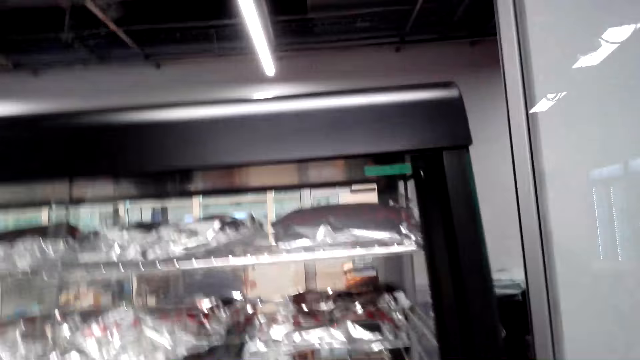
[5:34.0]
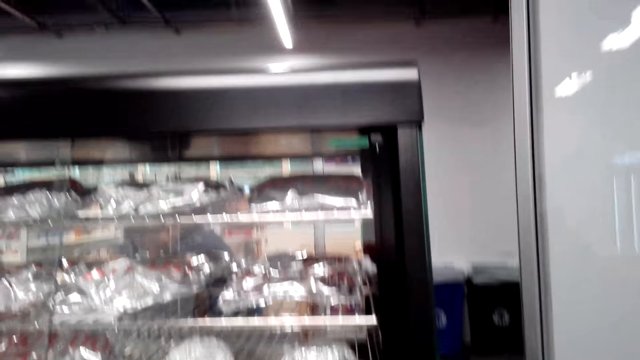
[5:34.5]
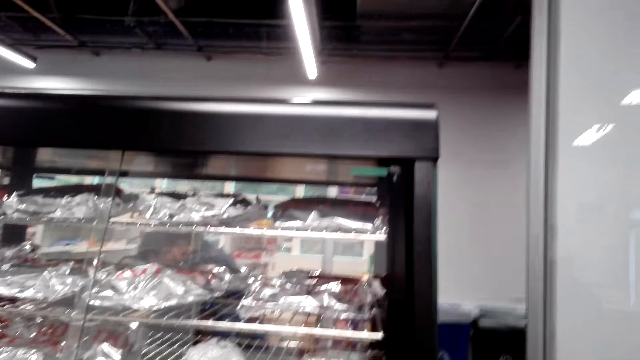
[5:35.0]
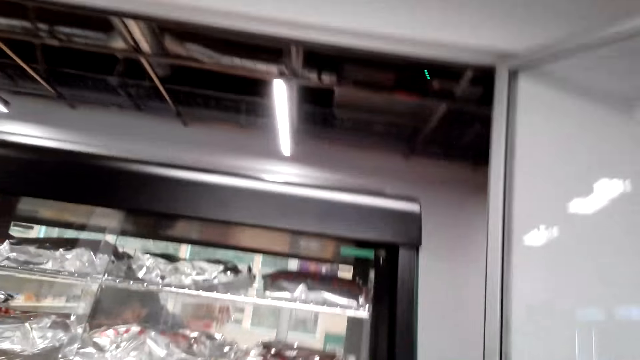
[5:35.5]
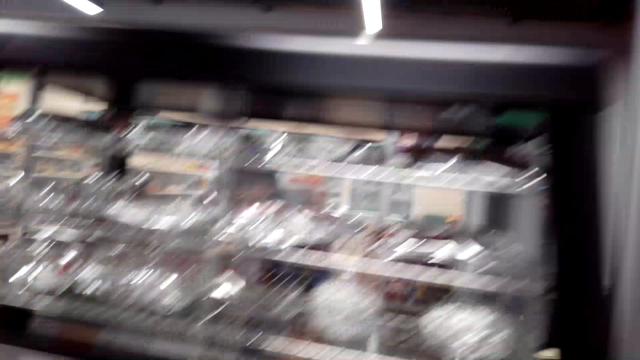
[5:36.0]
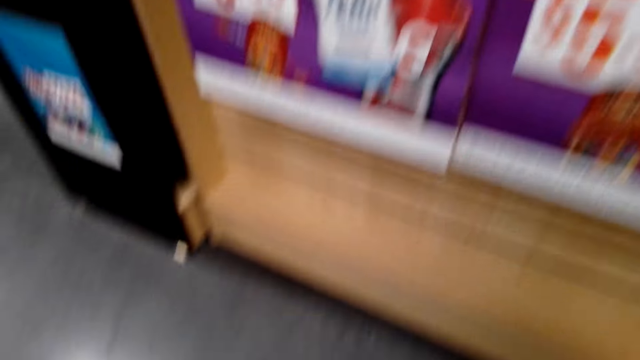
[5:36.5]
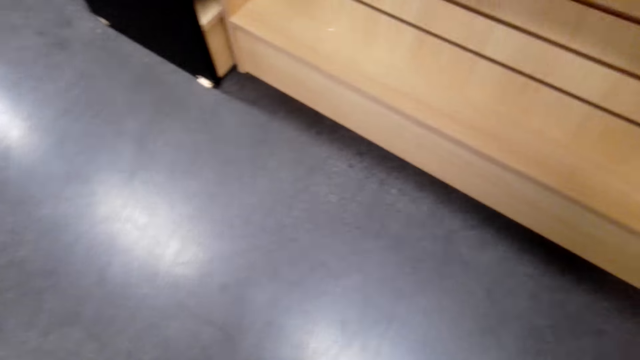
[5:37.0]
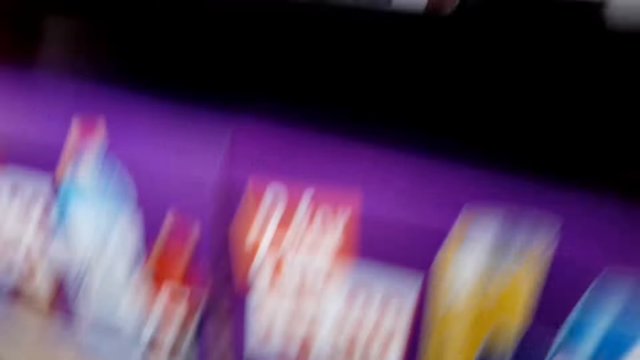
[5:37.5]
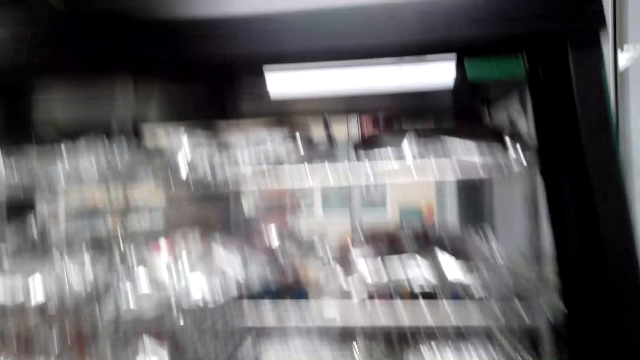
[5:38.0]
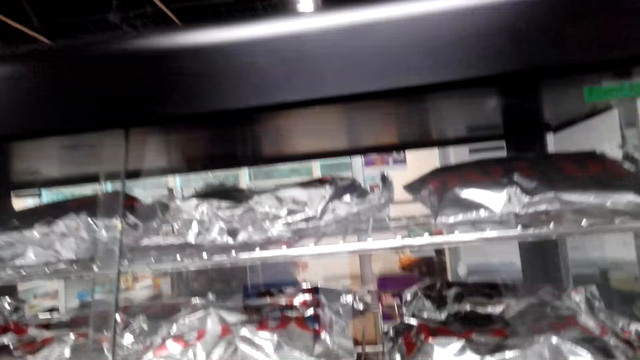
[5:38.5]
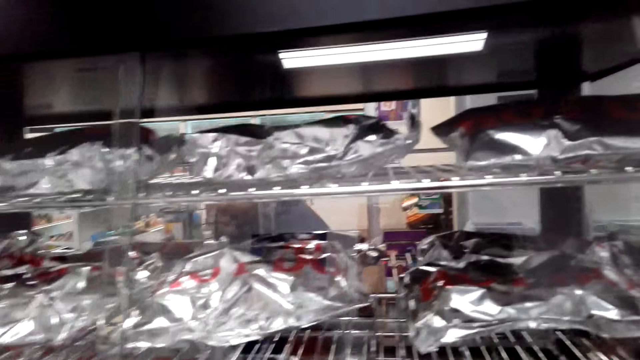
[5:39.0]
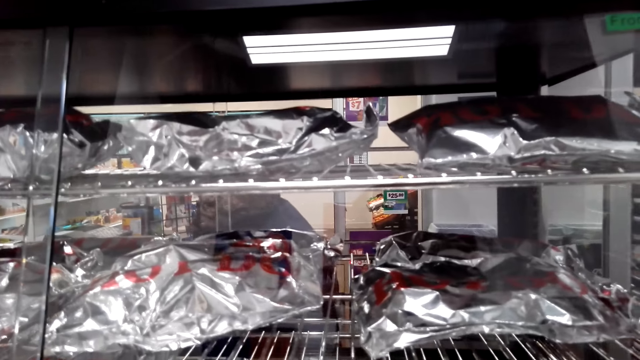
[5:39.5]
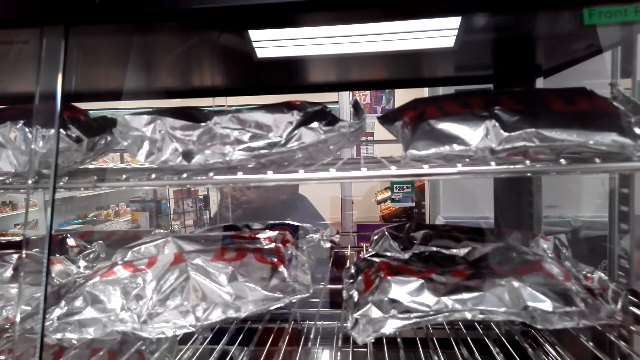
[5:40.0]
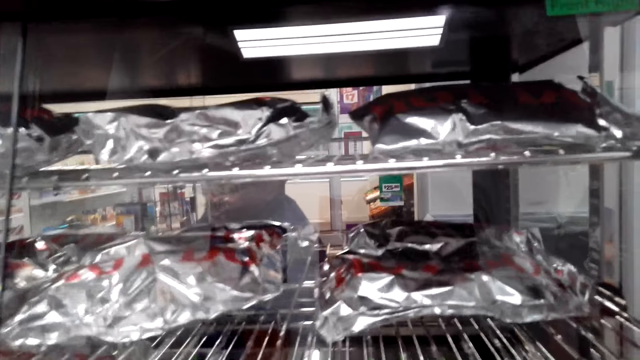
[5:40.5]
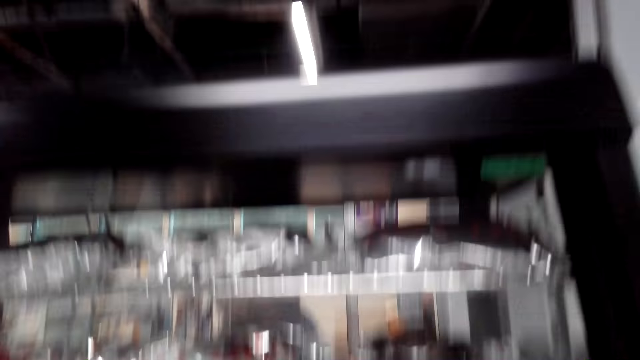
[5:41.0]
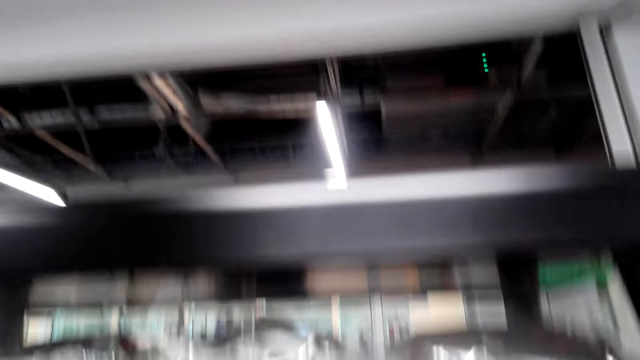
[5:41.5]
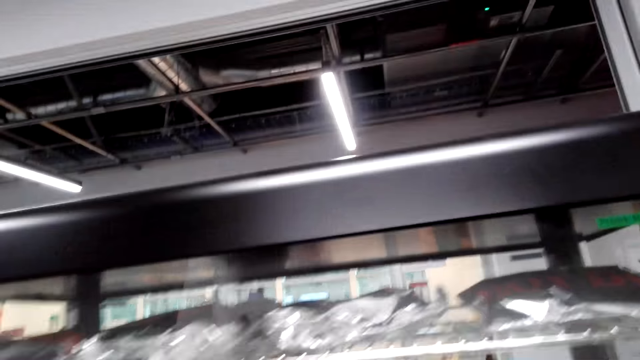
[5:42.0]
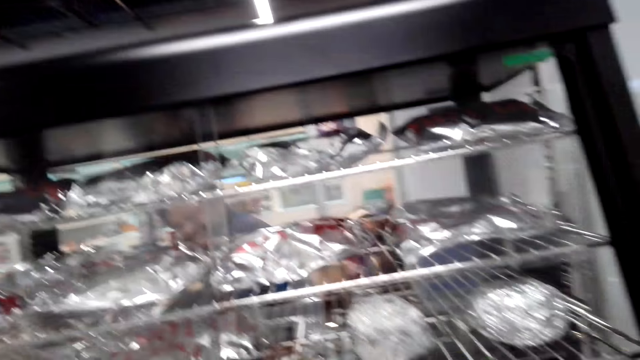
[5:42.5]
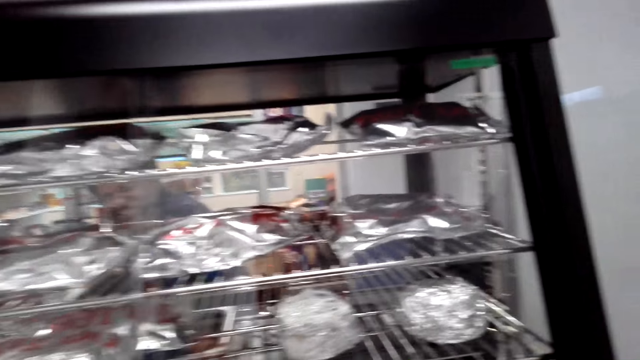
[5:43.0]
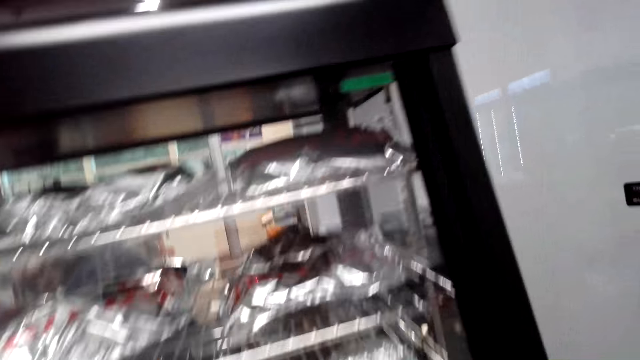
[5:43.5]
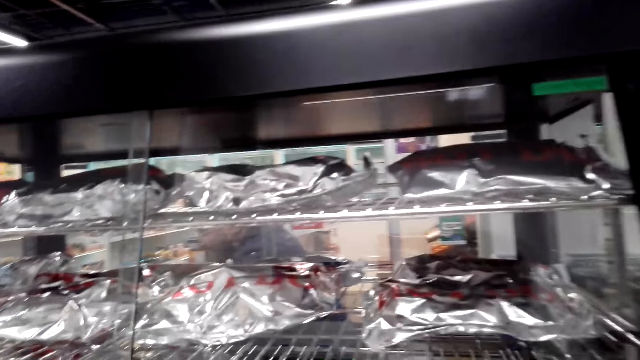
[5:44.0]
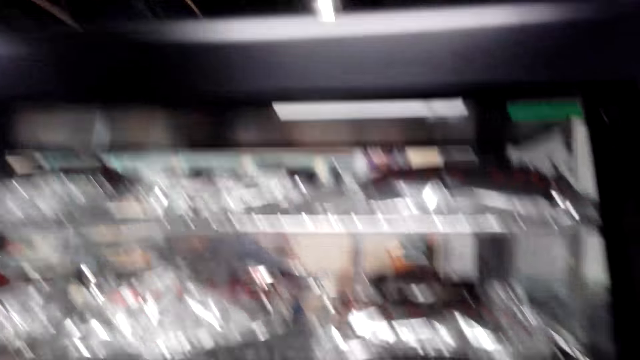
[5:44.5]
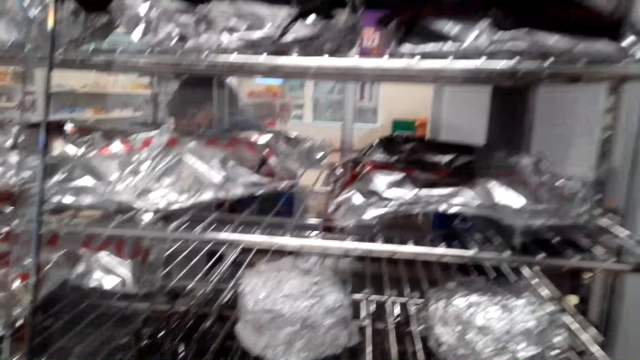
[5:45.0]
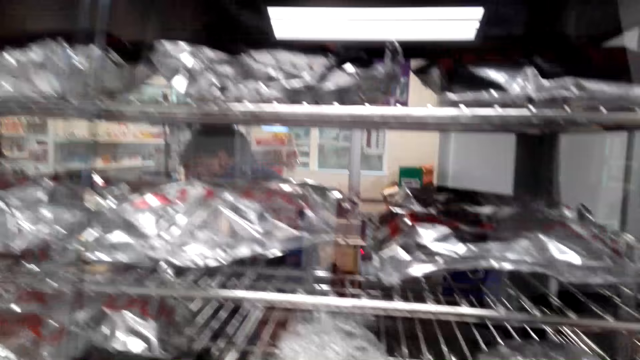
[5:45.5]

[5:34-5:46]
The camera wearer looks at the floor. They look at the grill. They look at the displayed food.

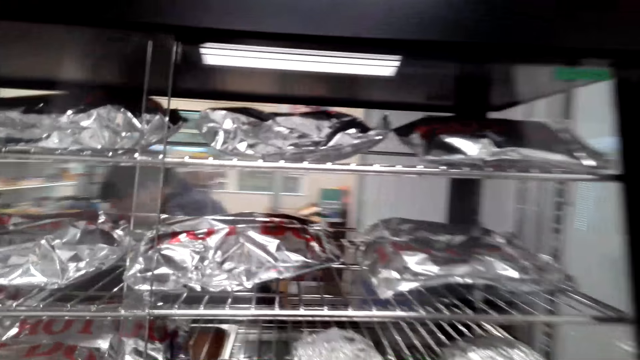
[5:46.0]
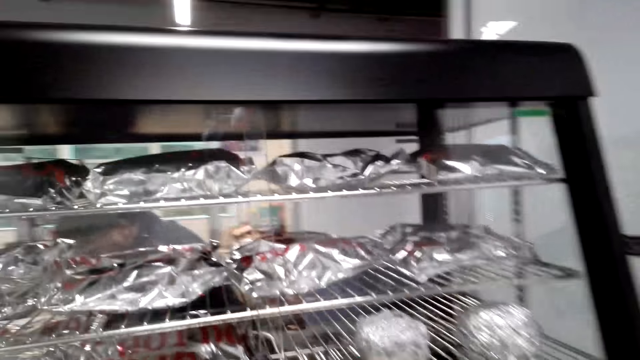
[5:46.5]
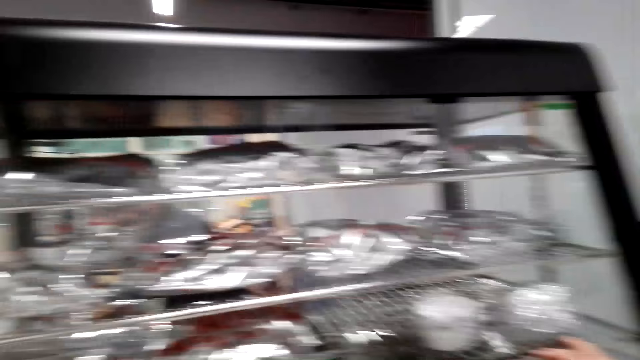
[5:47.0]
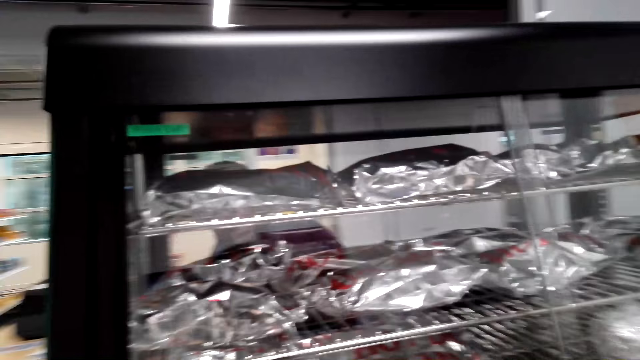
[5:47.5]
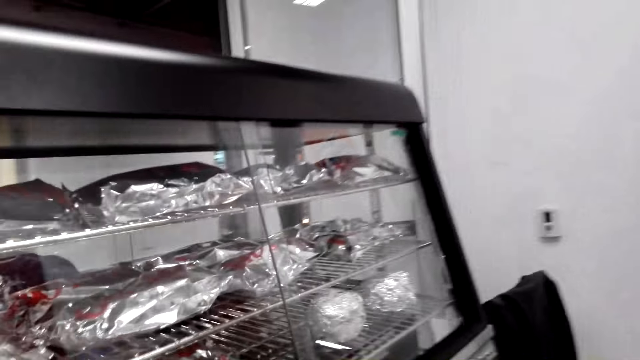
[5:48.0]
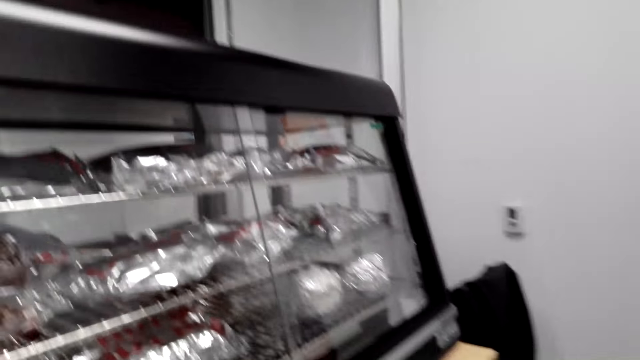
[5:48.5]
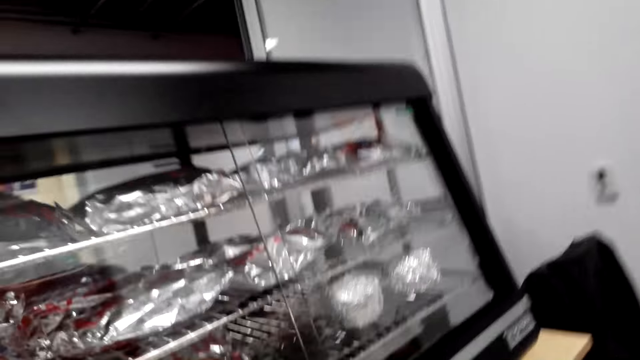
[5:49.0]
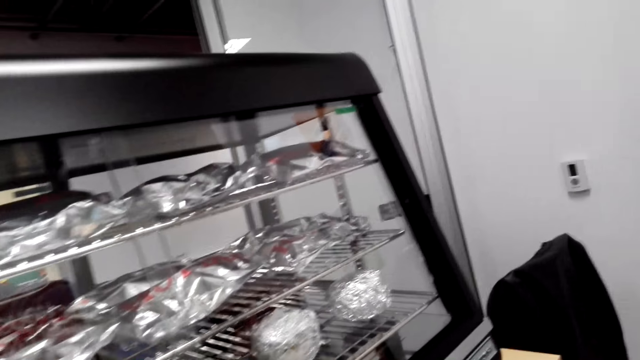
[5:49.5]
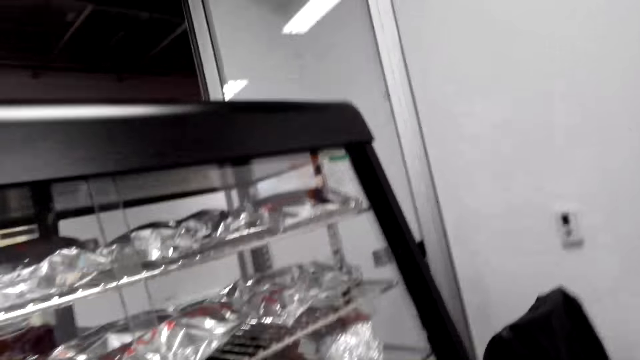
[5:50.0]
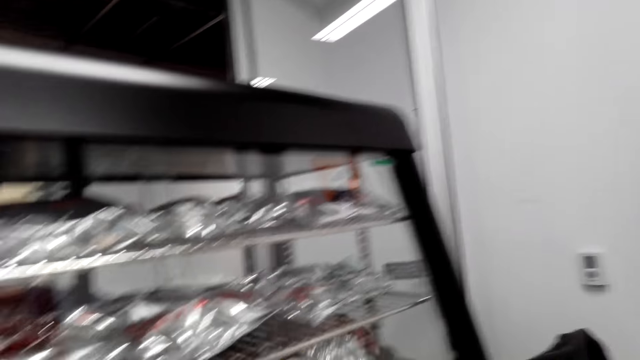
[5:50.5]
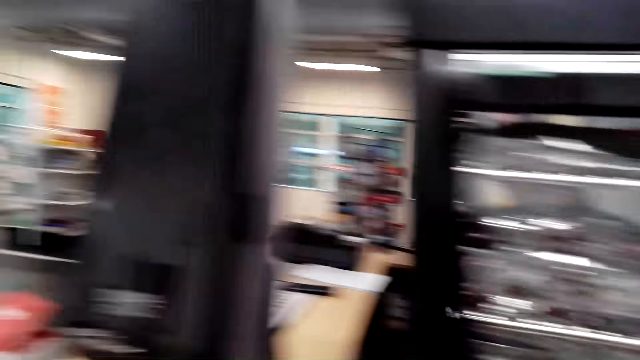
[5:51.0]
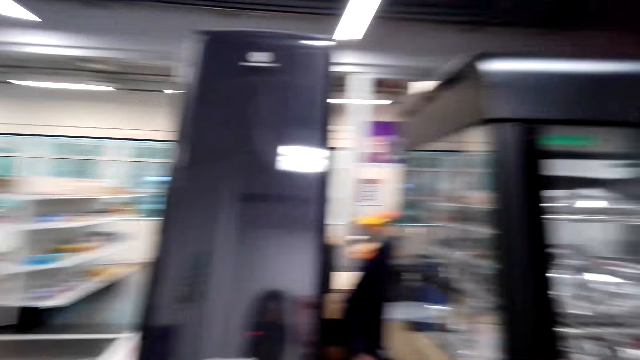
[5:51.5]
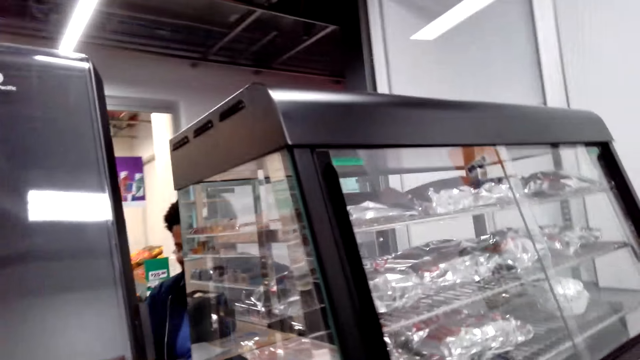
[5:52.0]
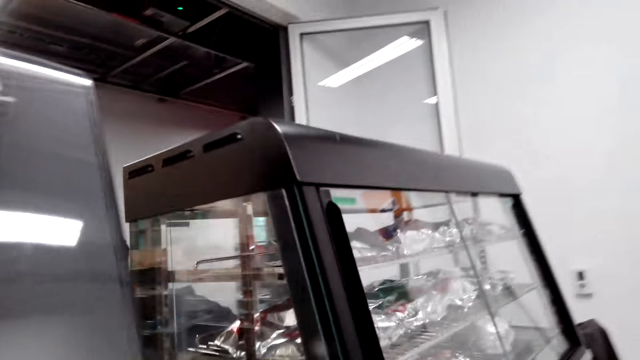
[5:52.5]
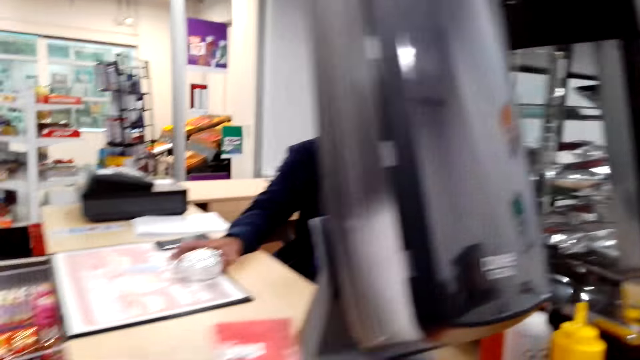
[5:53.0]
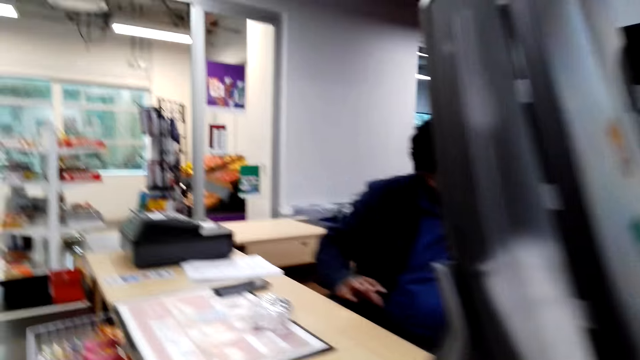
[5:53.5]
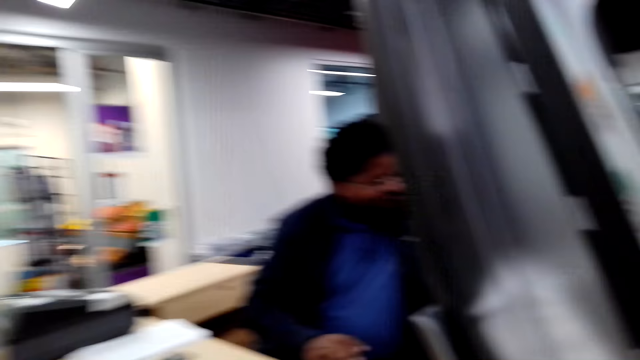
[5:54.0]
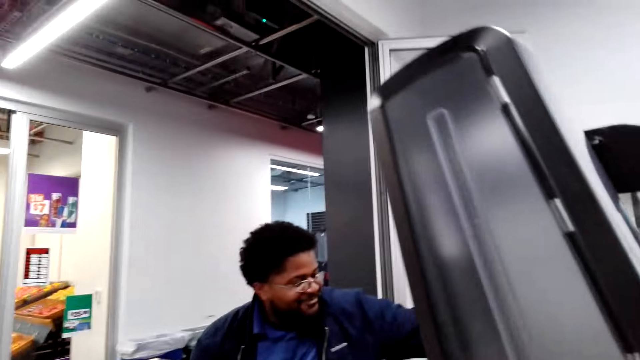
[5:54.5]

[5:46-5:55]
The camera wearer talks to a man. They walk to the counter. They look at the man.
